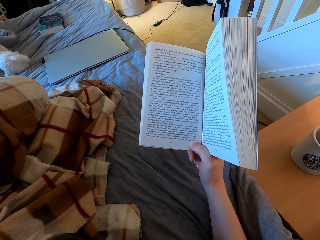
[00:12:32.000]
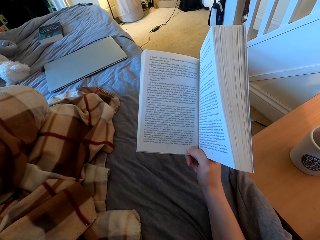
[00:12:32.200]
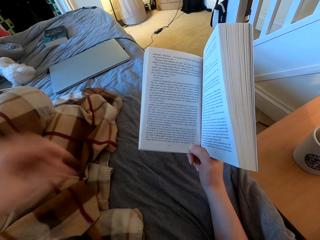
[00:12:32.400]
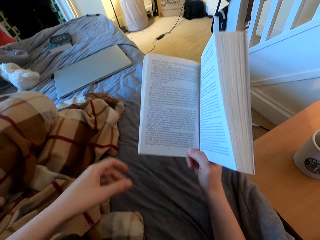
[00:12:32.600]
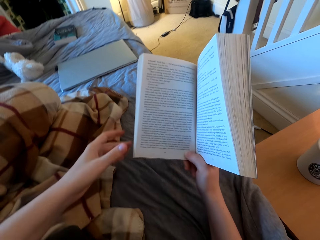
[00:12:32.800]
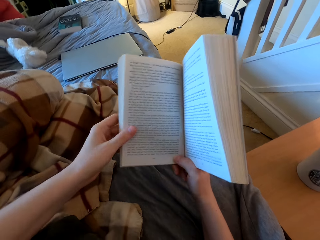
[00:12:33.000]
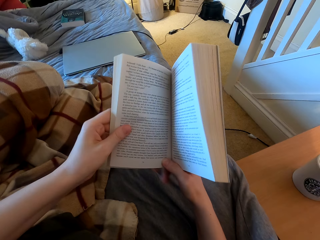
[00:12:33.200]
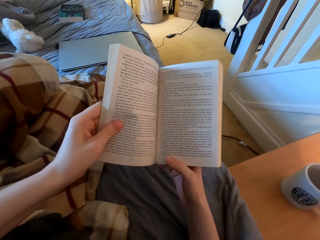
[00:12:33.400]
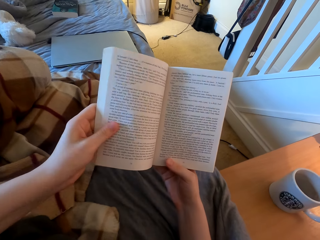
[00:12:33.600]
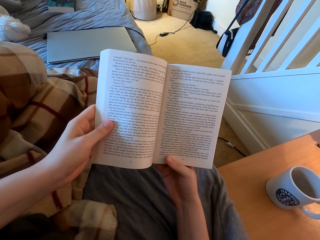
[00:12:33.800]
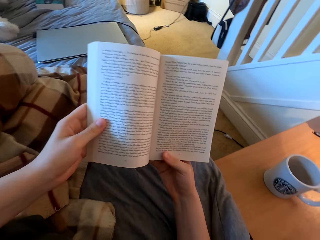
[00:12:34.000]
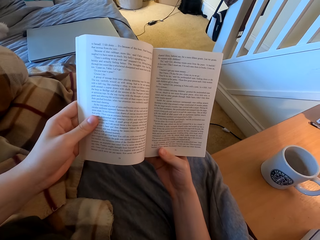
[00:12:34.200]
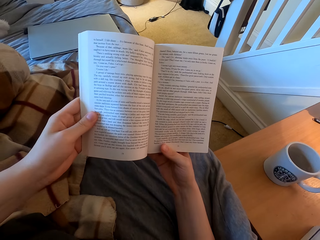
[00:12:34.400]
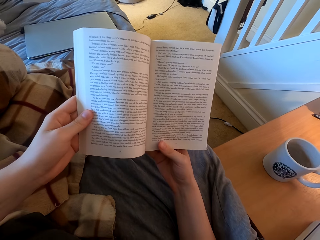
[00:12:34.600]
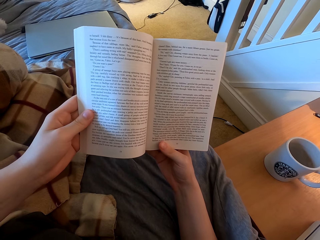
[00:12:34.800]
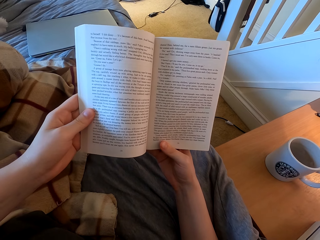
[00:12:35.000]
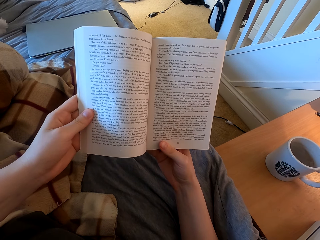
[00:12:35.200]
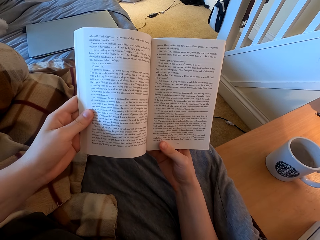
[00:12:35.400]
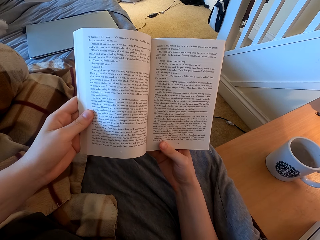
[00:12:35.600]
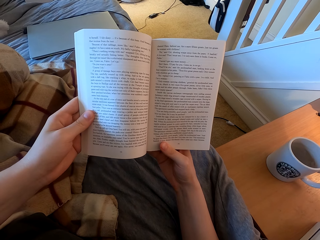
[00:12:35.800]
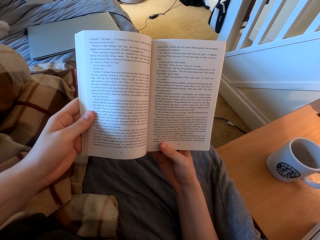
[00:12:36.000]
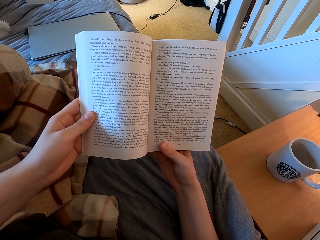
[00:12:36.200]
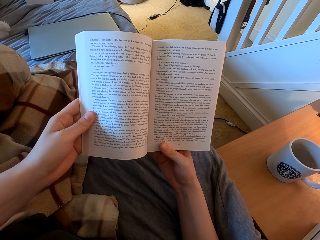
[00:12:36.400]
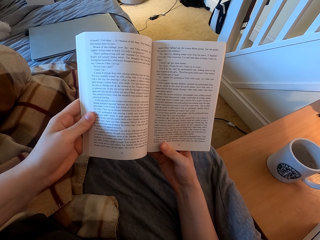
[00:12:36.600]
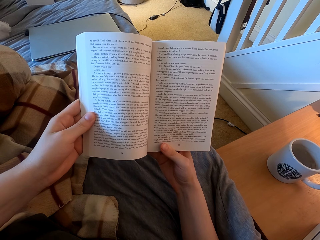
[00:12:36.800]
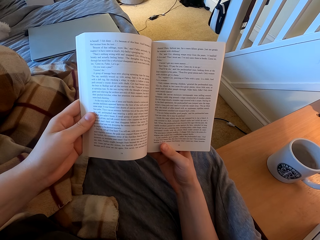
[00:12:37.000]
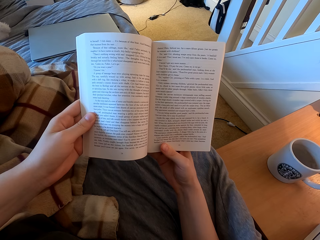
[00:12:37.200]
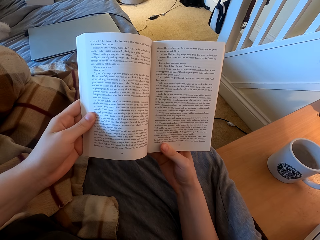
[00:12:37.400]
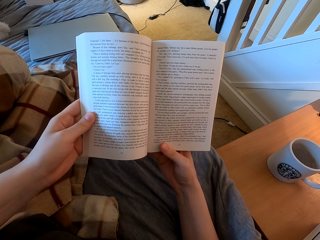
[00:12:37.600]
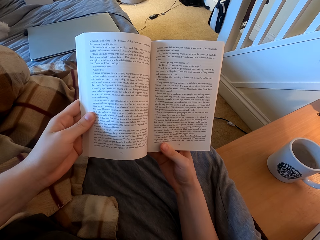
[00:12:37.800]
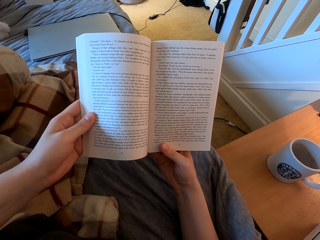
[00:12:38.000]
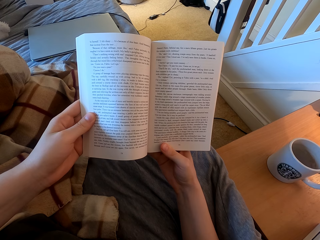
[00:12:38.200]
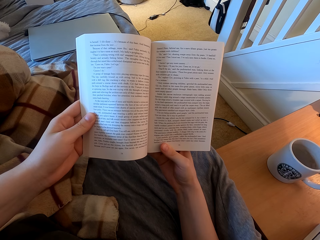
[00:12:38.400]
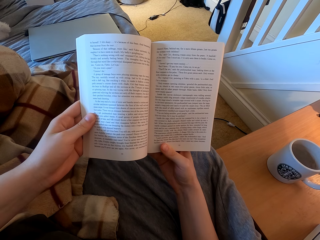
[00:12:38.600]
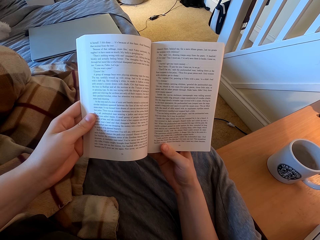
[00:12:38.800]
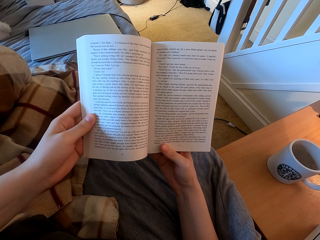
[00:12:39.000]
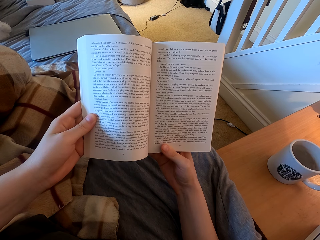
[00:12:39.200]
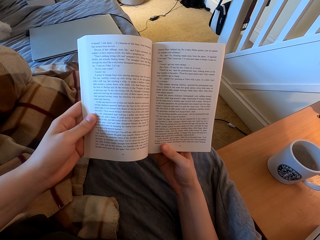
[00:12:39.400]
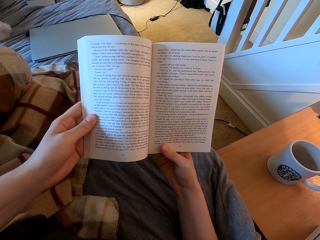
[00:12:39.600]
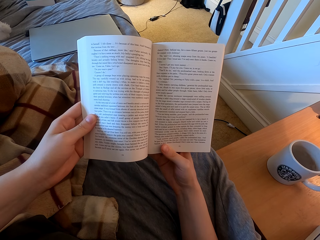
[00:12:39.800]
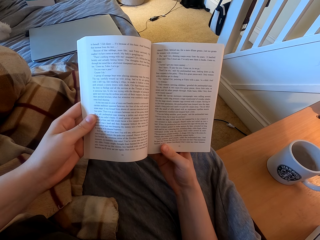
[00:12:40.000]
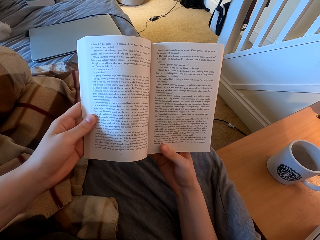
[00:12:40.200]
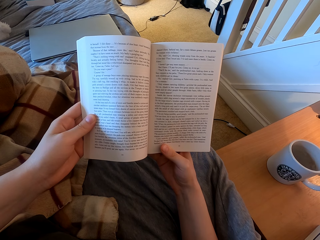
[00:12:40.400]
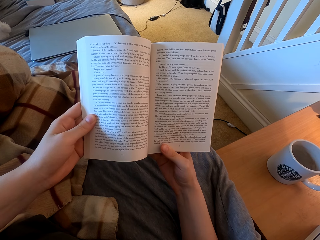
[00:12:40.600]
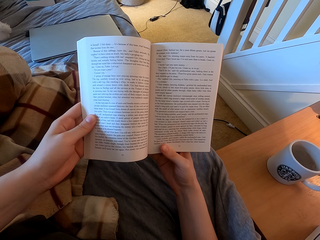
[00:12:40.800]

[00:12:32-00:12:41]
The camera wearer touches the book. They read the book.

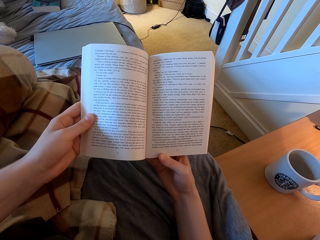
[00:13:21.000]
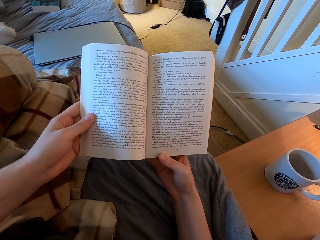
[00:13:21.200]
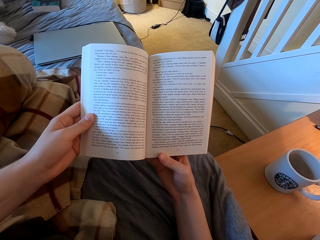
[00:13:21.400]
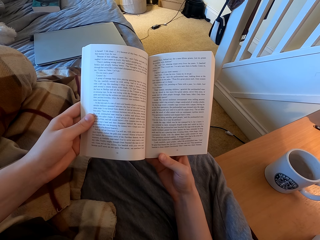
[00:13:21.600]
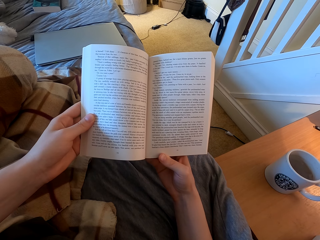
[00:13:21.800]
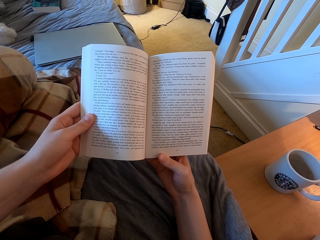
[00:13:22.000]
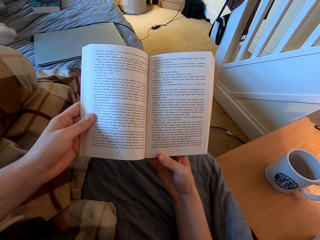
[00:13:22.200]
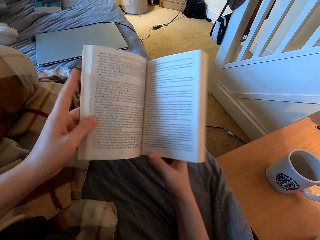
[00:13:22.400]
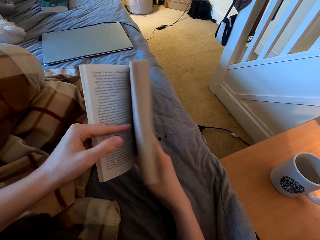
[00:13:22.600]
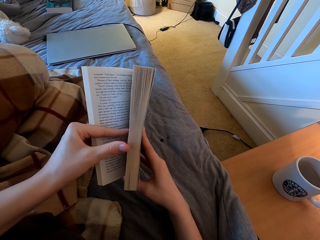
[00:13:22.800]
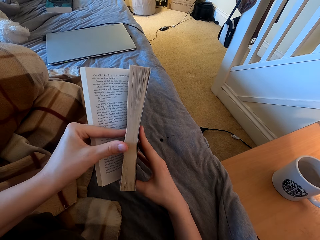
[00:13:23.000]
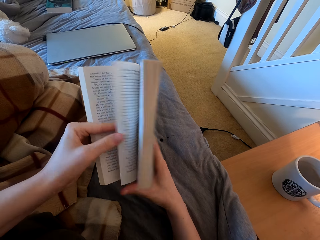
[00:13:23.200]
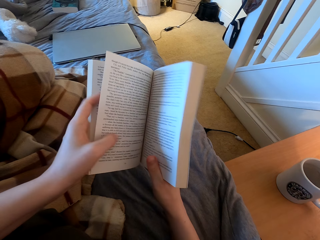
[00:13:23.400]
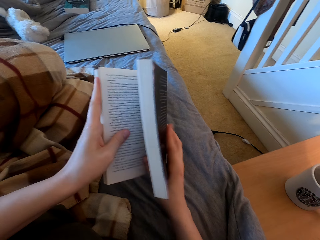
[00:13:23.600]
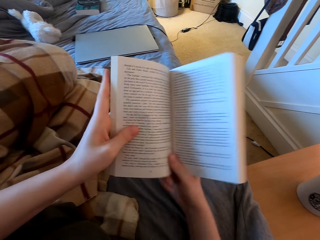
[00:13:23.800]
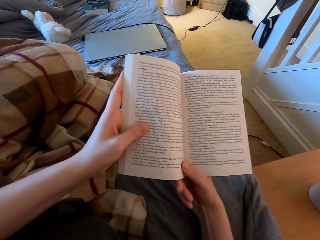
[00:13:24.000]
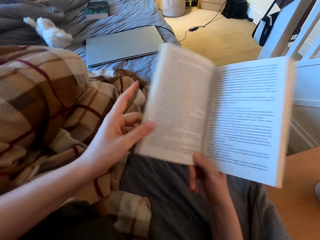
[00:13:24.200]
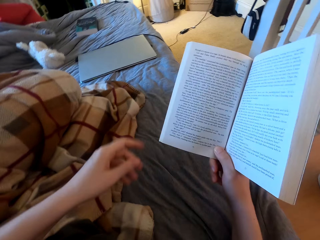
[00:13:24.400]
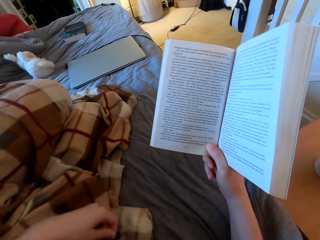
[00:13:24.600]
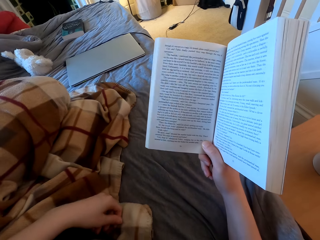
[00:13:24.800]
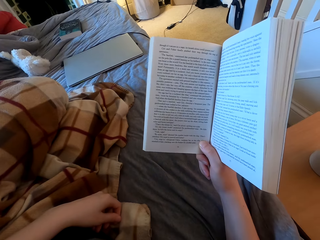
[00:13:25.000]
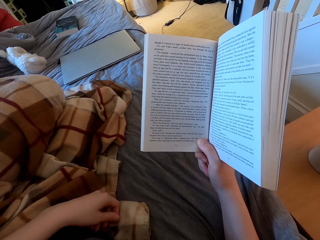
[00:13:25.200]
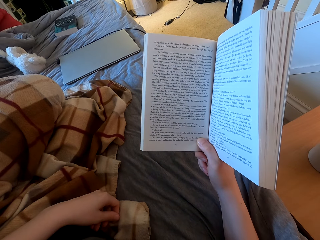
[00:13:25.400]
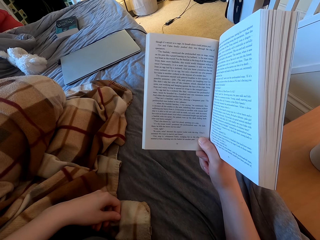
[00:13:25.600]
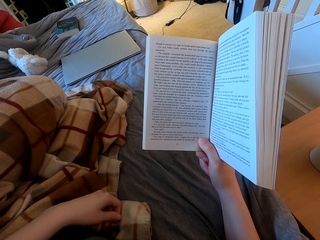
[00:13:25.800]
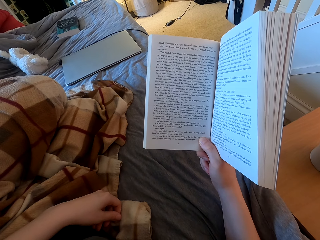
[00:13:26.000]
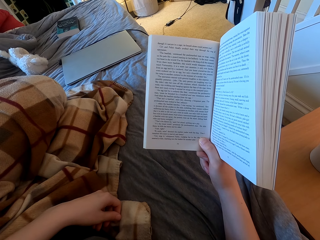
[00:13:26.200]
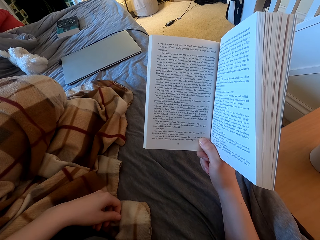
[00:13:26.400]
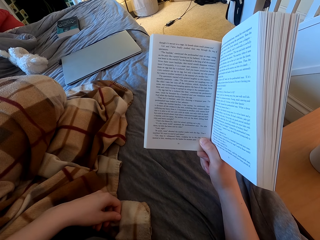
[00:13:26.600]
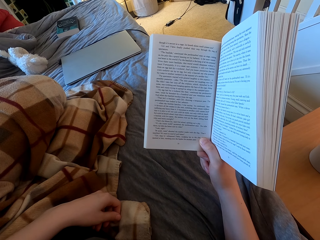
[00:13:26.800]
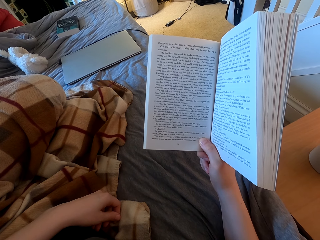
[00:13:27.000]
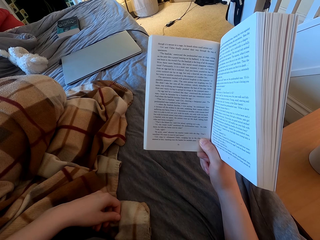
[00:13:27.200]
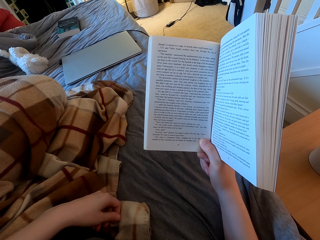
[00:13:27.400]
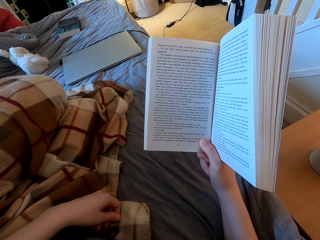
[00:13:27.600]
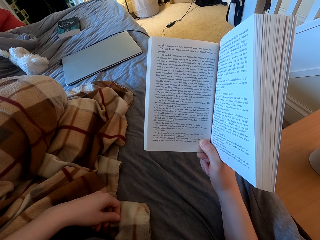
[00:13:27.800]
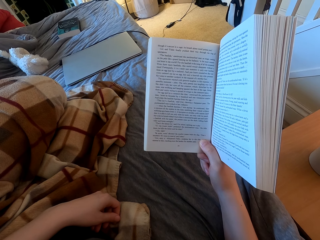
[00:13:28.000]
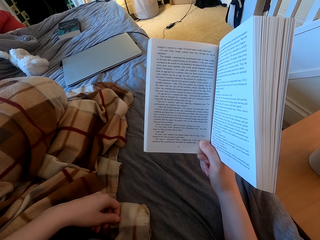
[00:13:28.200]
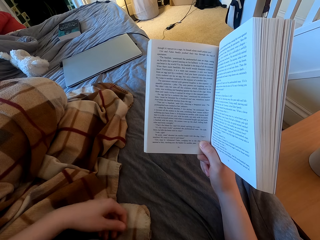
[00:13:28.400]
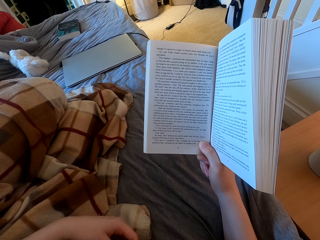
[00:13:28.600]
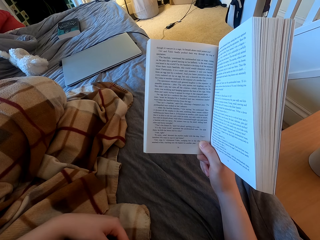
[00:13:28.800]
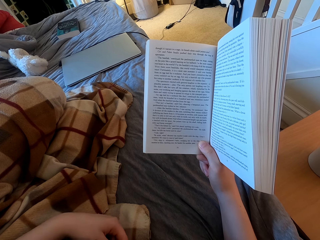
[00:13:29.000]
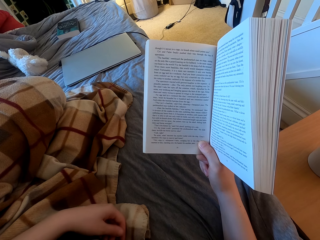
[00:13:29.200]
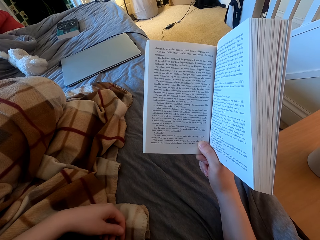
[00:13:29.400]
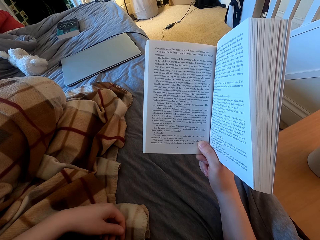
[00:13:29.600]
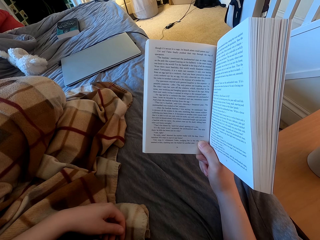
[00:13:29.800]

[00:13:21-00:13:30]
The camera wearer opens the page. They read a book.

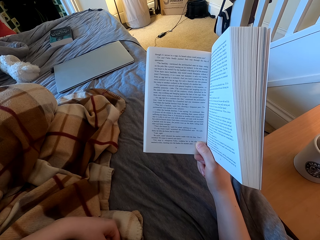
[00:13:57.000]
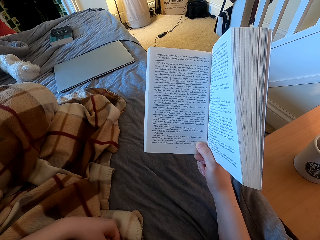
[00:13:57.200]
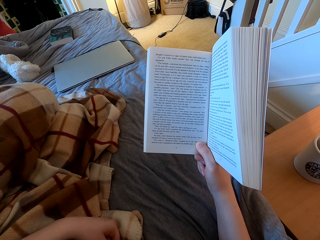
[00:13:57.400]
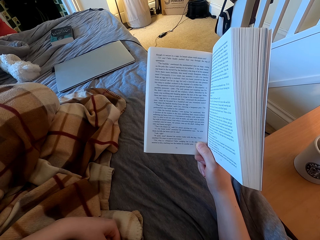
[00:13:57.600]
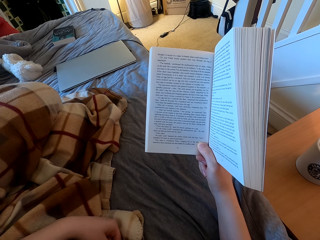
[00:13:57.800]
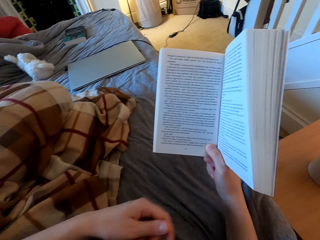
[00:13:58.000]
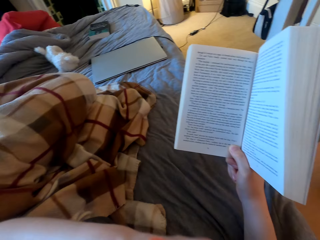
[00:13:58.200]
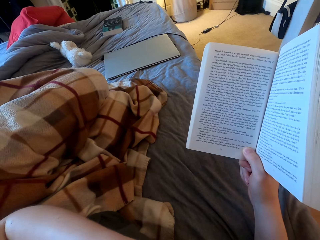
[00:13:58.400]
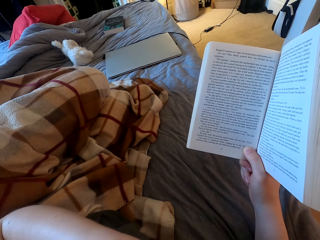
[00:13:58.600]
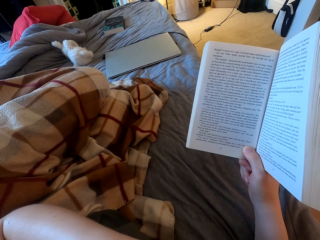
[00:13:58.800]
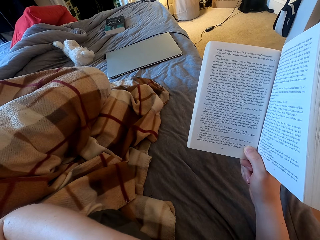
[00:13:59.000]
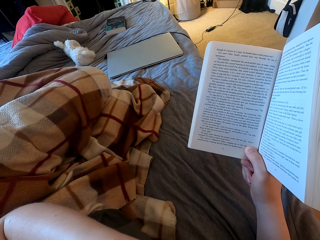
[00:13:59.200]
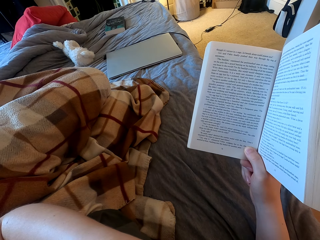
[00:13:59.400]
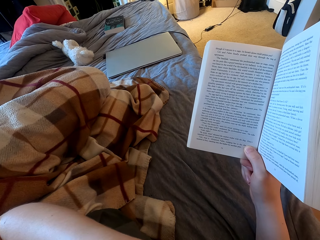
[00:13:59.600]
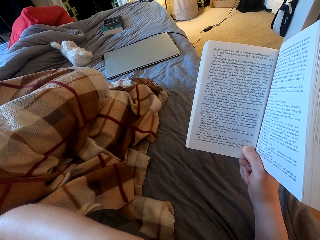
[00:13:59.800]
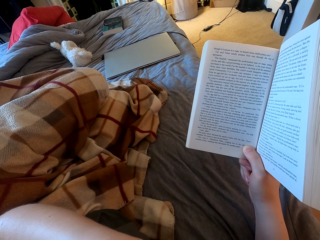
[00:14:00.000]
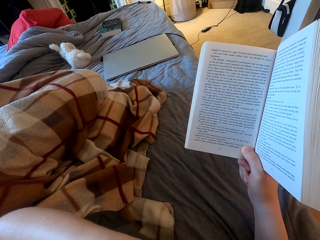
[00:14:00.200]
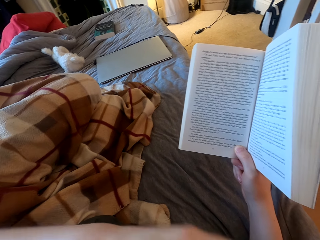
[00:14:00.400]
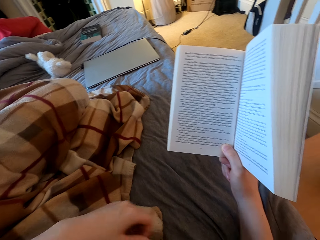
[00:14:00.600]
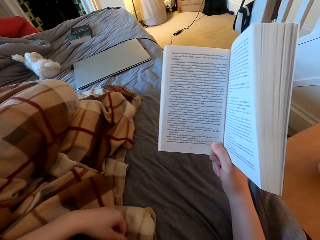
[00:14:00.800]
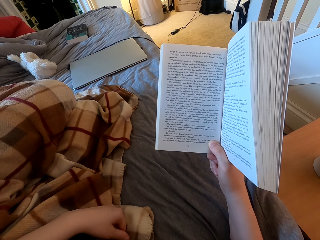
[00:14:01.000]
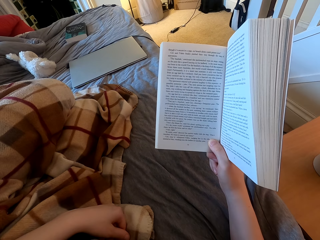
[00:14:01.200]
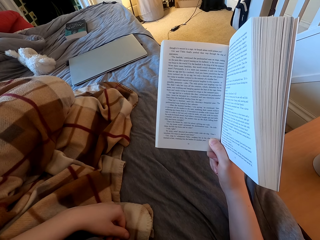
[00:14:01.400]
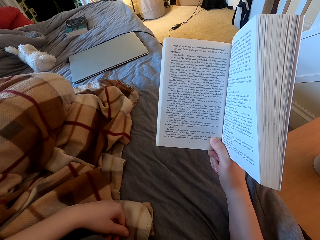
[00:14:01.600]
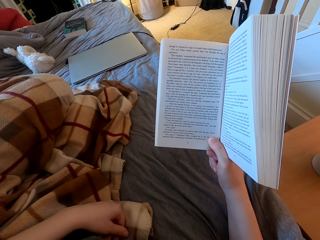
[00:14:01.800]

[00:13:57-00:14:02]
The camera wearer lifts up the hand. They put the hand down.
